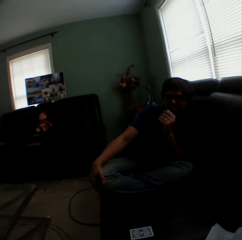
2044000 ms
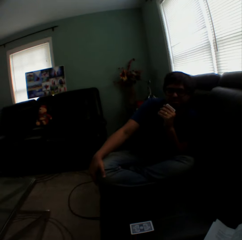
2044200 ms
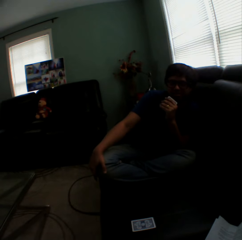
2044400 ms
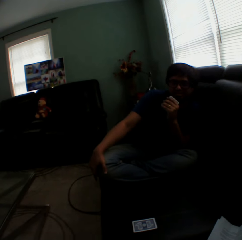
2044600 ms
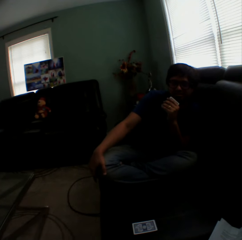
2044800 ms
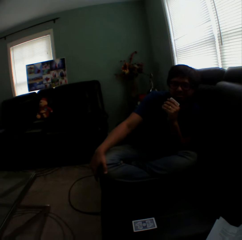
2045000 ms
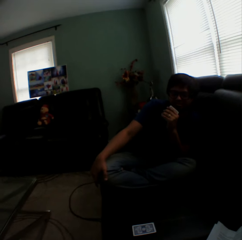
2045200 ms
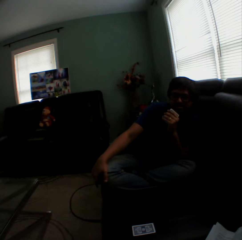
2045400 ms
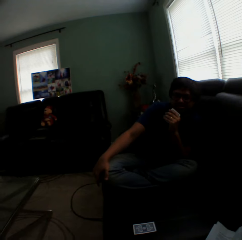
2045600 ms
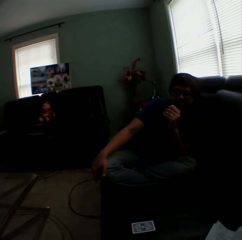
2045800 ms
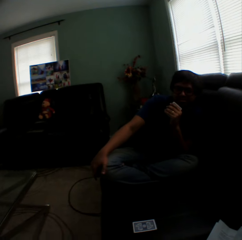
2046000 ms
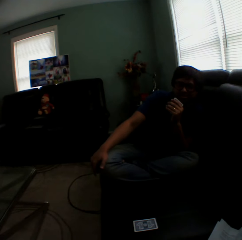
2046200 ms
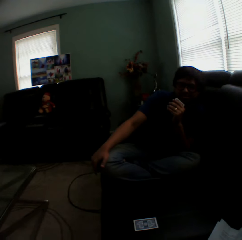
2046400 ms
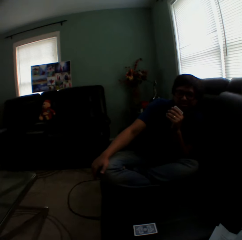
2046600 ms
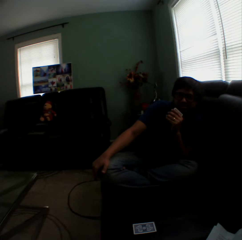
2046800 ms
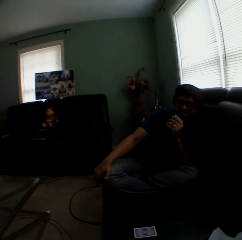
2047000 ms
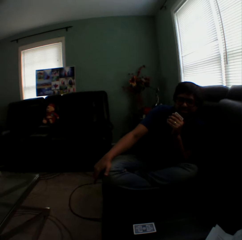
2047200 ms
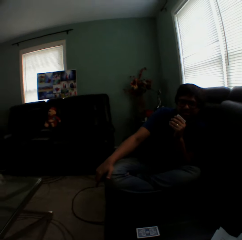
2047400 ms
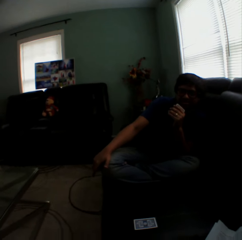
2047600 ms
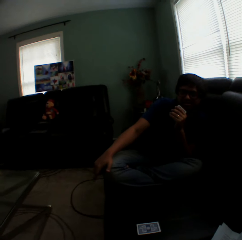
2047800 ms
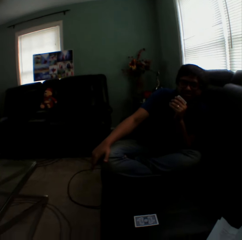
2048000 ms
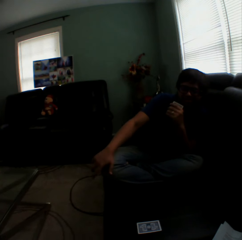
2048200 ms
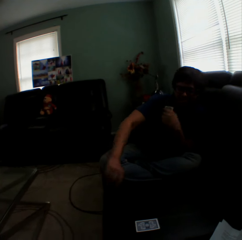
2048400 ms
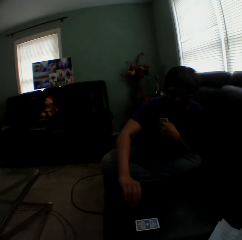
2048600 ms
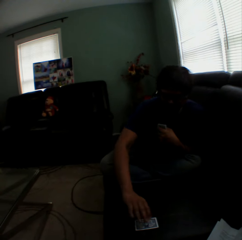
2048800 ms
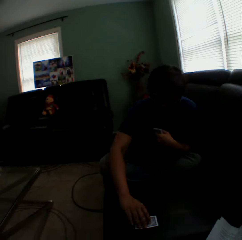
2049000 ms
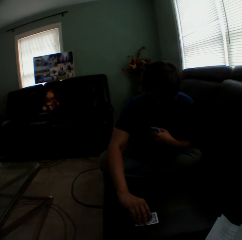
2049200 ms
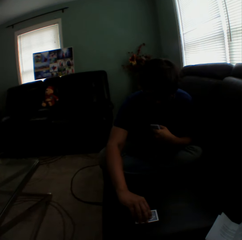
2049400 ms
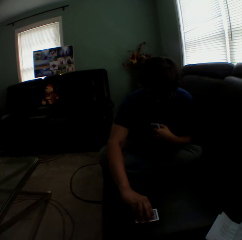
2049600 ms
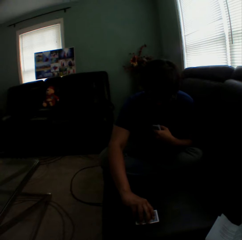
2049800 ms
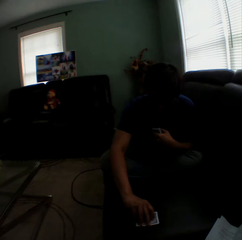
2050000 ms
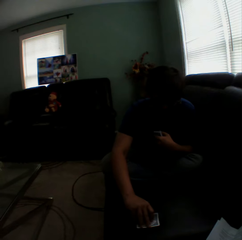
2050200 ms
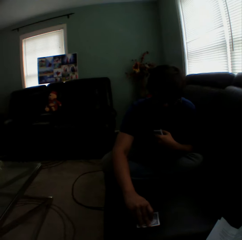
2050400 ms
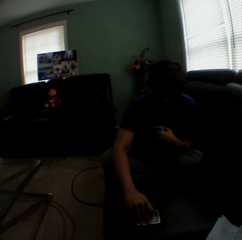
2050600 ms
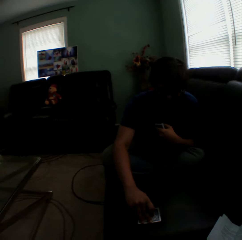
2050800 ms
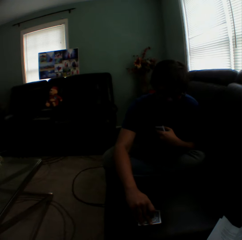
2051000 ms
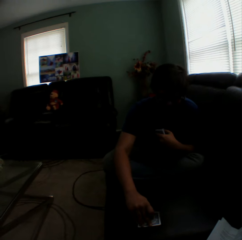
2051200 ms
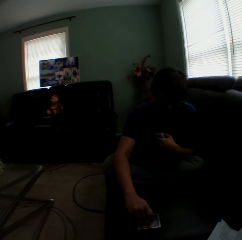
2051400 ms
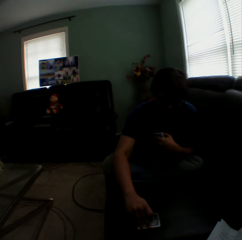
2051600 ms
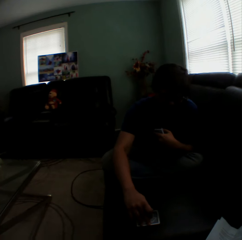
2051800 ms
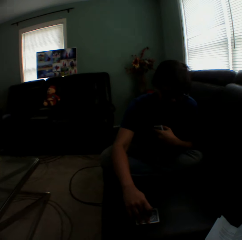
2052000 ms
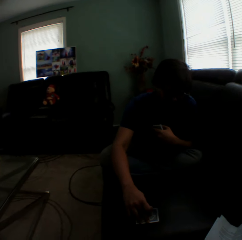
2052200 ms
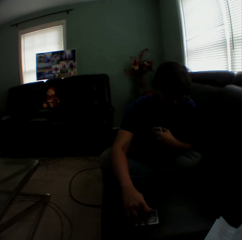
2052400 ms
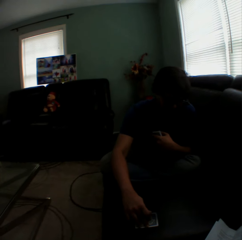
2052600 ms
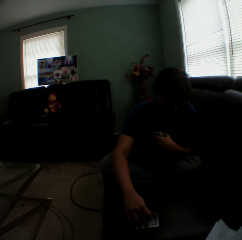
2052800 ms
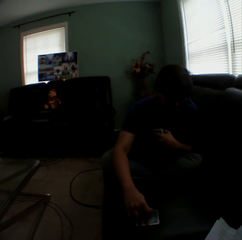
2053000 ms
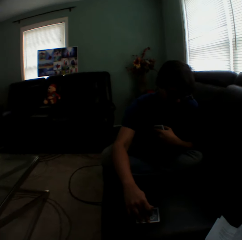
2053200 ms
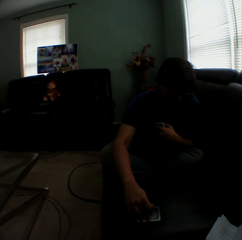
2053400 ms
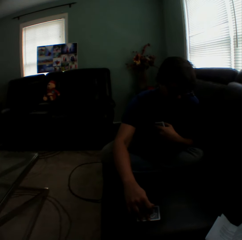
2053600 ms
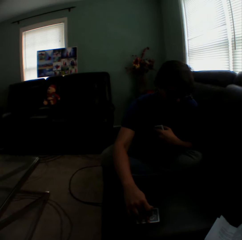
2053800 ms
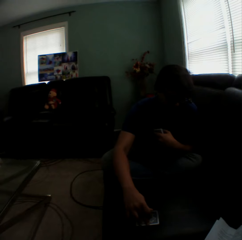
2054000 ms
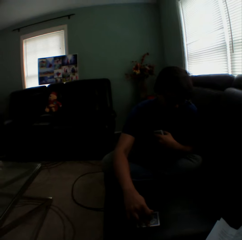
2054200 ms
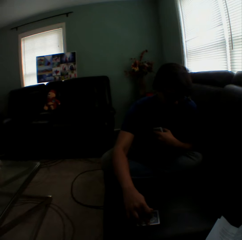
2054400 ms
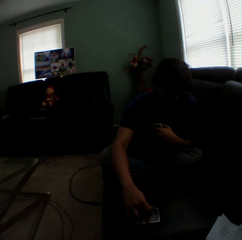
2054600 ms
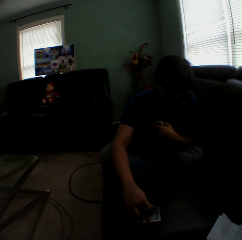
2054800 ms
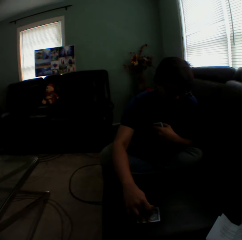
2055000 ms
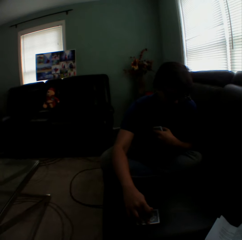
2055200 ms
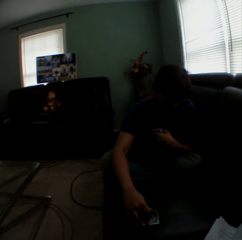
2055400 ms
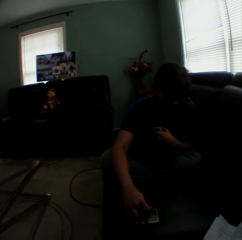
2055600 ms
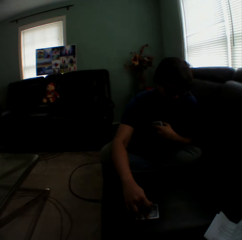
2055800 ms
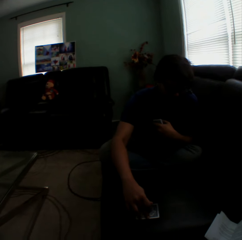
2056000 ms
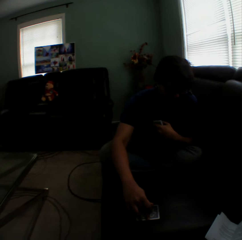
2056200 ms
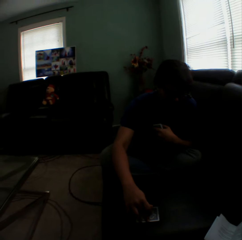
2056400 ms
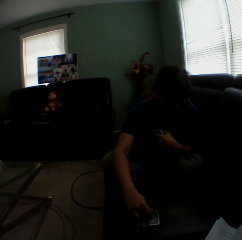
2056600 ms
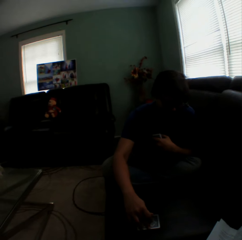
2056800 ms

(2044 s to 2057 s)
A man holds playing cards. The camera wearer turns to the side. The man turns a card. The man holds a playing card on the couch. The camera wearer turns to the side.

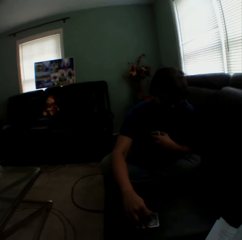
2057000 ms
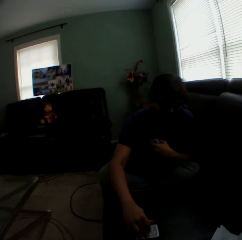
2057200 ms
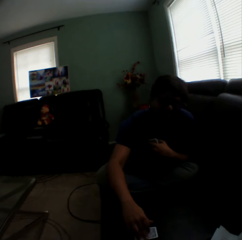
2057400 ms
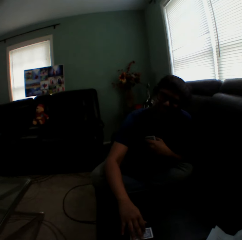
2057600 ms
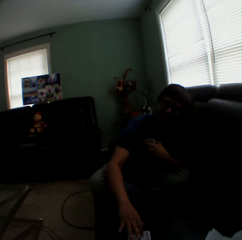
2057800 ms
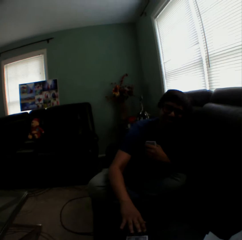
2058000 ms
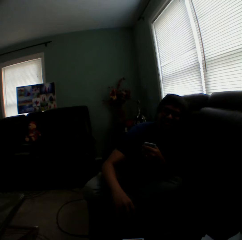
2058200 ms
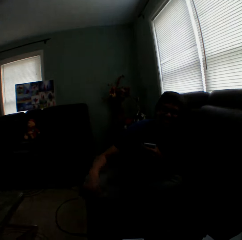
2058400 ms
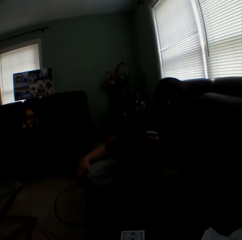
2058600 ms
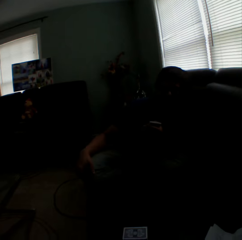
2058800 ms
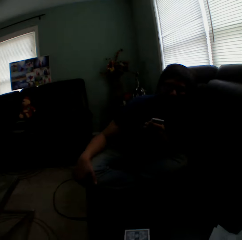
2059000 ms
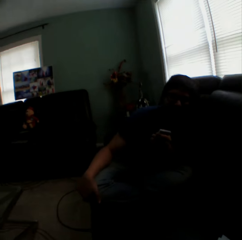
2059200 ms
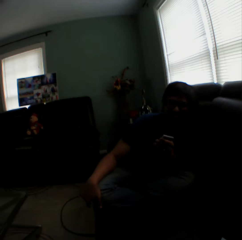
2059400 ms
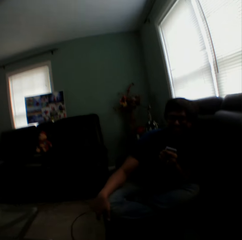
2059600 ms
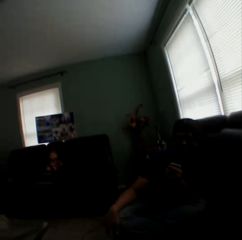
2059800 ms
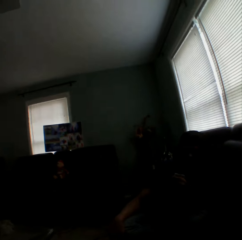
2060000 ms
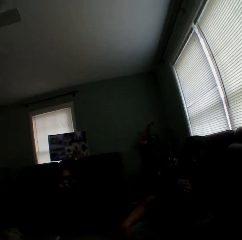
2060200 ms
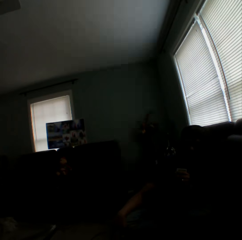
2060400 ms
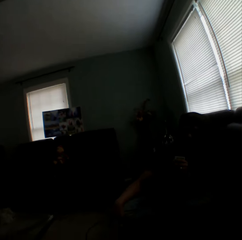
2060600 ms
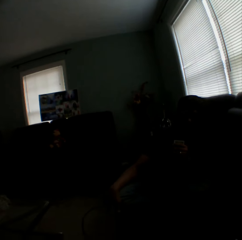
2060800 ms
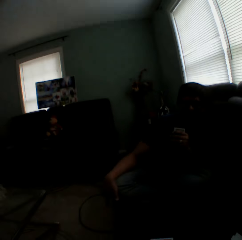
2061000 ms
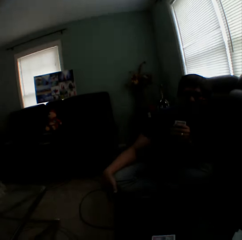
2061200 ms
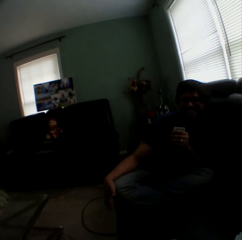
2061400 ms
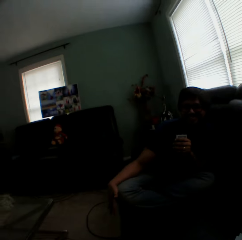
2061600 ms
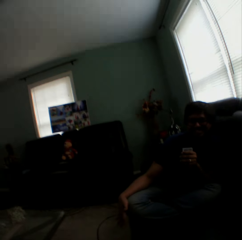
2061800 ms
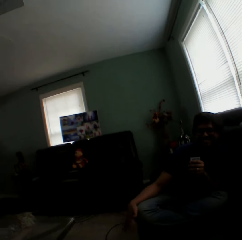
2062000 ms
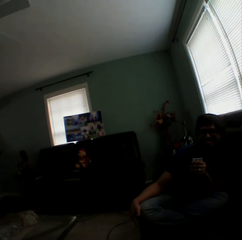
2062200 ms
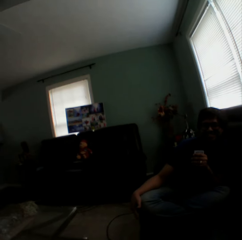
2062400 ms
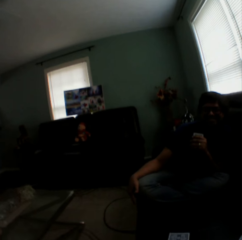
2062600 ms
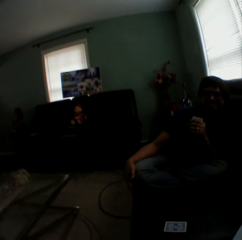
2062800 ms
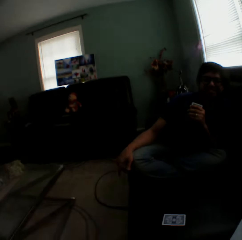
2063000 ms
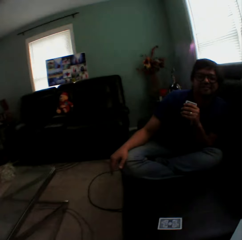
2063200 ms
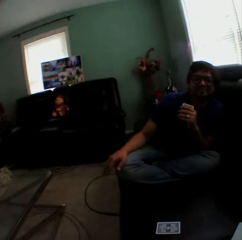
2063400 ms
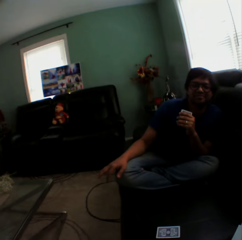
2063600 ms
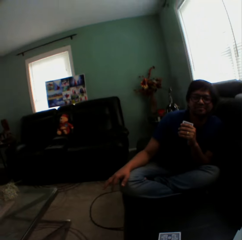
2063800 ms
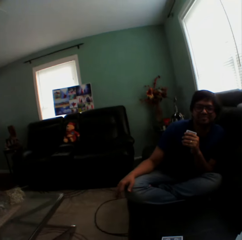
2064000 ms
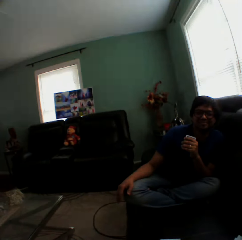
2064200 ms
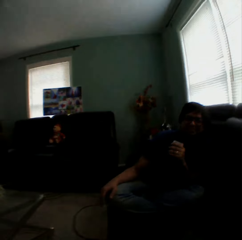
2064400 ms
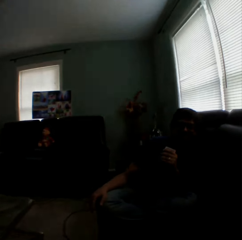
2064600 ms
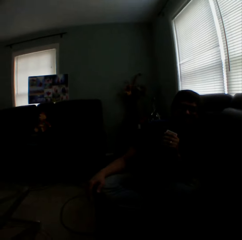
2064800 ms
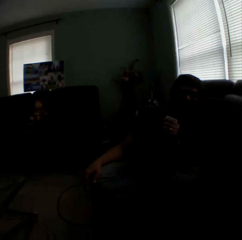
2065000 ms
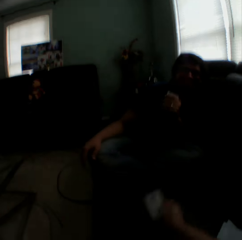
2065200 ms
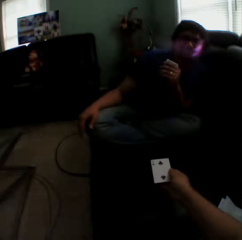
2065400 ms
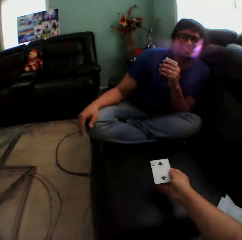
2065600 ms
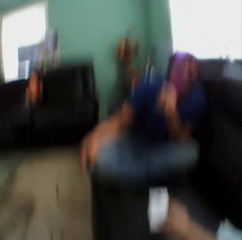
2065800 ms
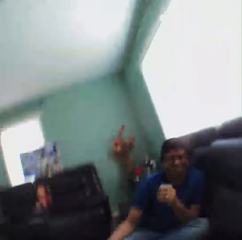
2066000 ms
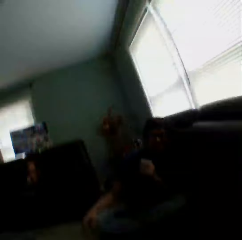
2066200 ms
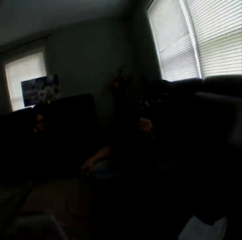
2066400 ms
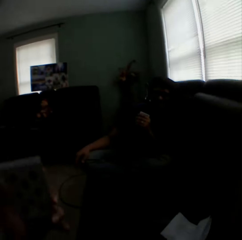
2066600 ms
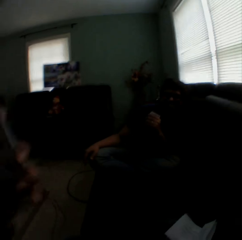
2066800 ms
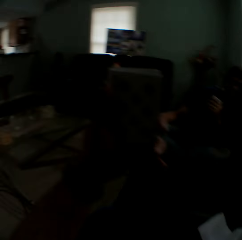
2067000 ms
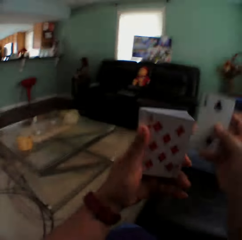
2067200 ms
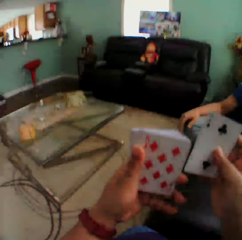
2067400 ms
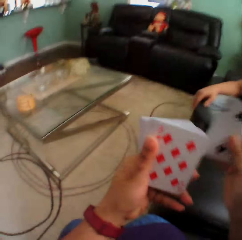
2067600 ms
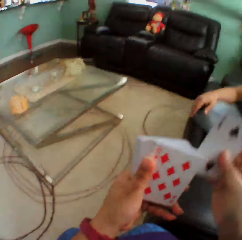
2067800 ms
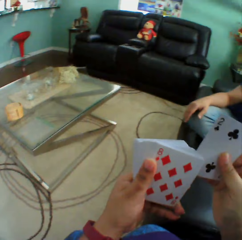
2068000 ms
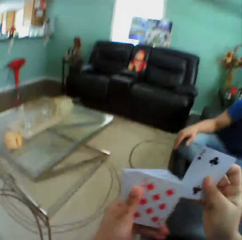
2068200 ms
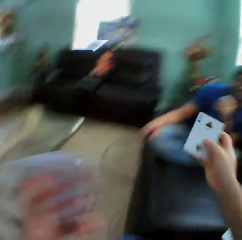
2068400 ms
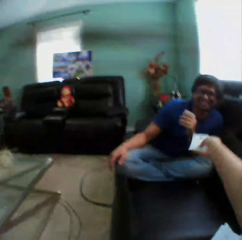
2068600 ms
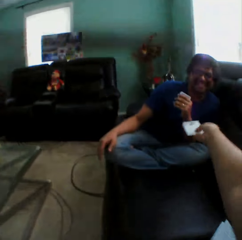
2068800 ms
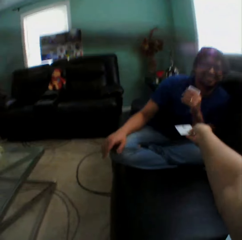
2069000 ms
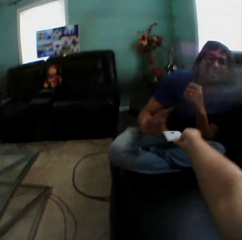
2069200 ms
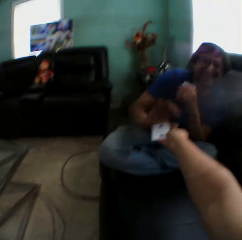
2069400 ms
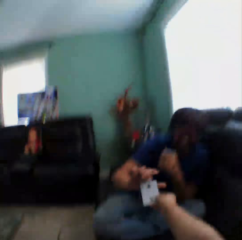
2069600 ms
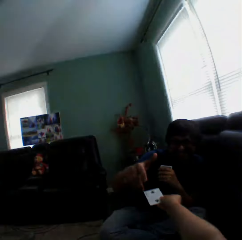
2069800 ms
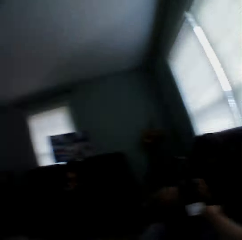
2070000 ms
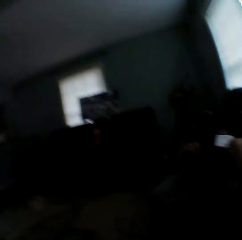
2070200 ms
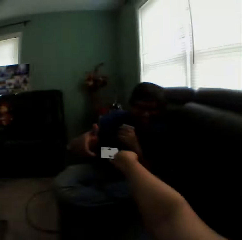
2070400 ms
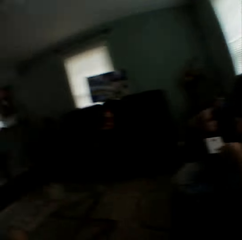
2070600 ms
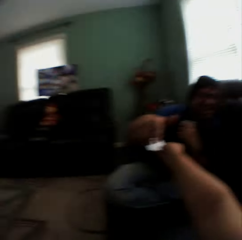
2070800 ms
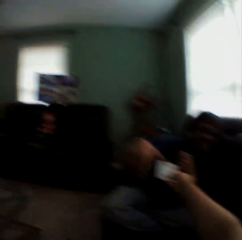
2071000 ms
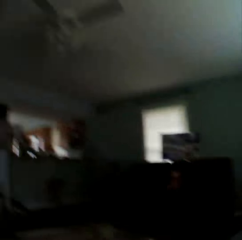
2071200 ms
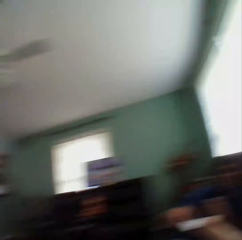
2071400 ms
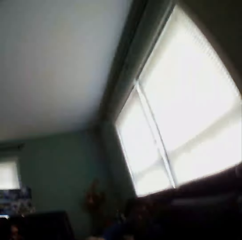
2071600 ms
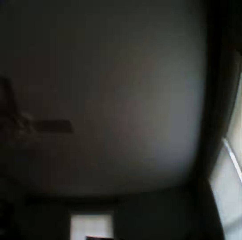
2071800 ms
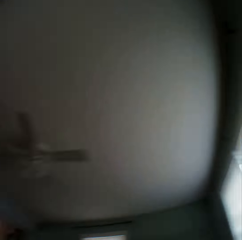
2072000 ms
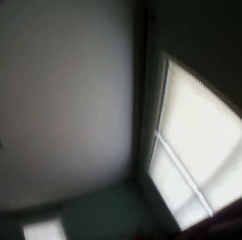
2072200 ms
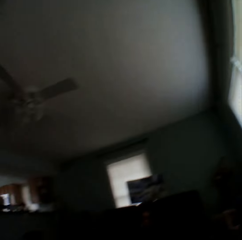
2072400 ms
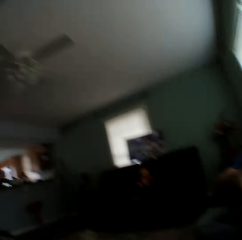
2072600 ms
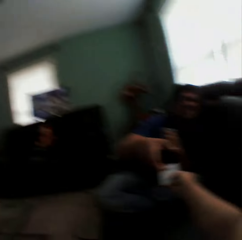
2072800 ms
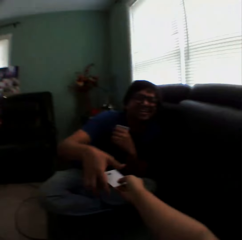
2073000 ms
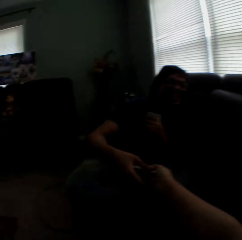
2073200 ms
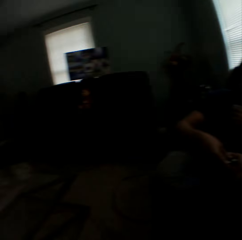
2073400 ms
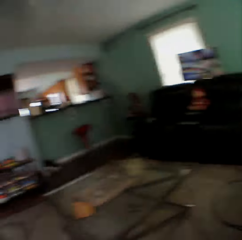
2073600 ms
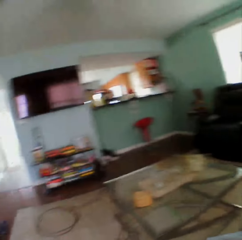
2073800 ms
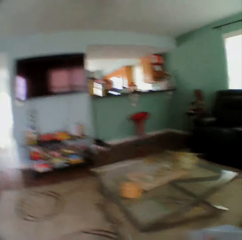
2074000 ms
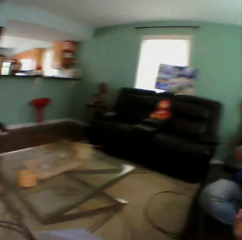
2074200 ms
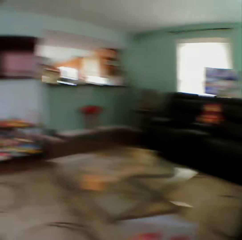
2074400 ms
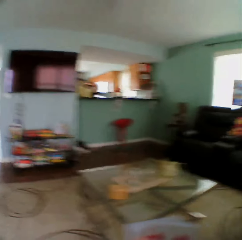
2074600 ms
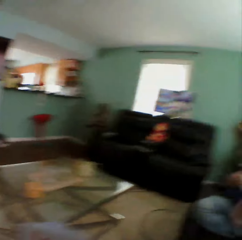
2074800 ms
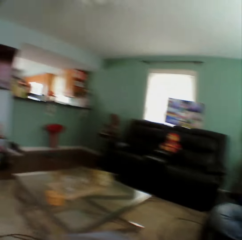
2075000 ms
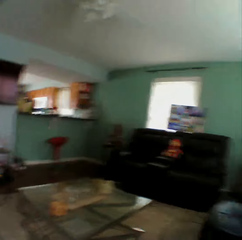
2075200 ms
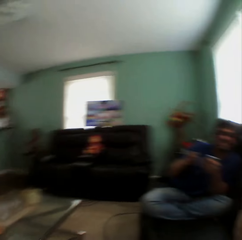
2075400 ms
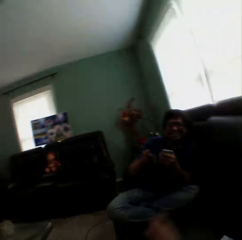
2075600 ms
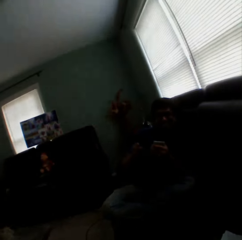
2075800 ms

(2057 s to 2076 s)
A man touches the knee. The man holds playing cards. The camera wearer turns a card on the couch. They hold a playing card, turn to the side, sway hands, and hold playing cards. They insert a card in a pile of cards and give a card to the man. They turn to the side. The man picks a card.
